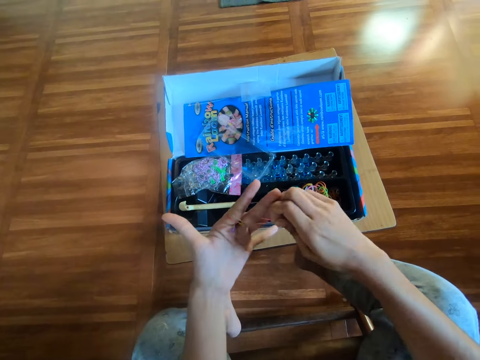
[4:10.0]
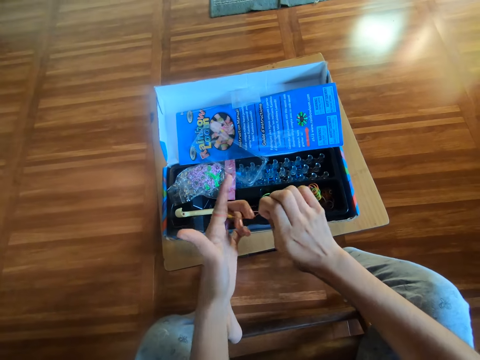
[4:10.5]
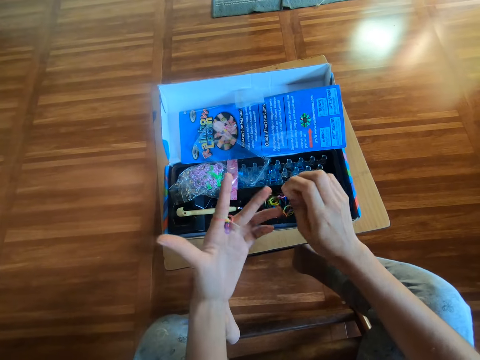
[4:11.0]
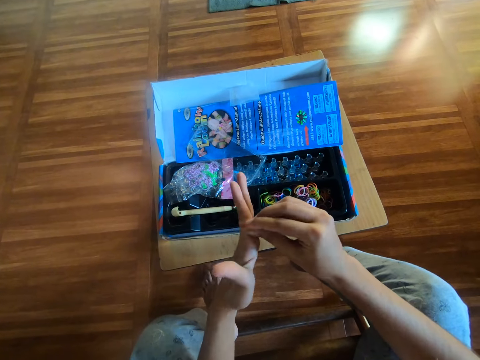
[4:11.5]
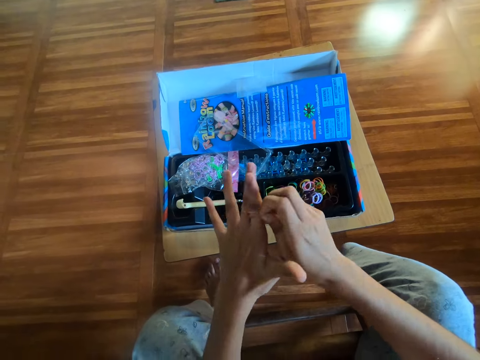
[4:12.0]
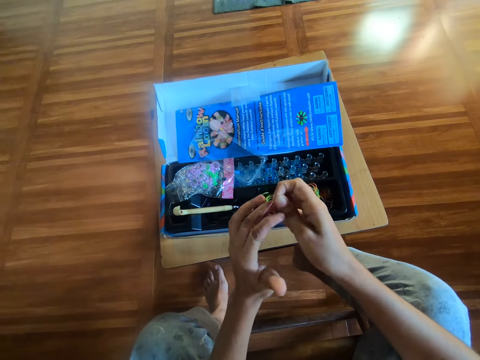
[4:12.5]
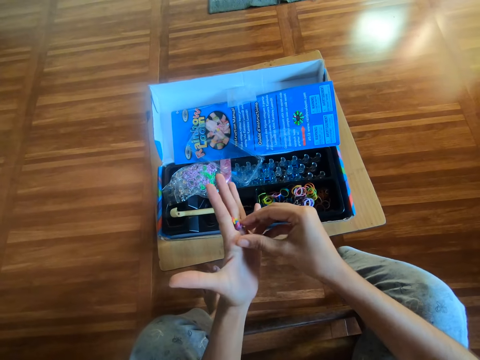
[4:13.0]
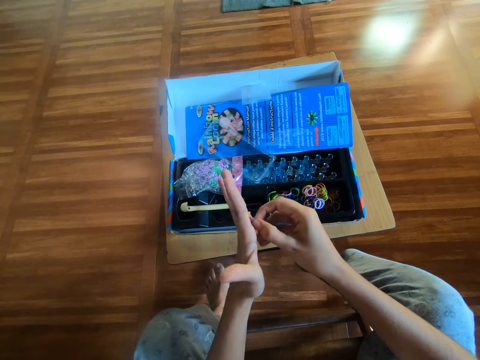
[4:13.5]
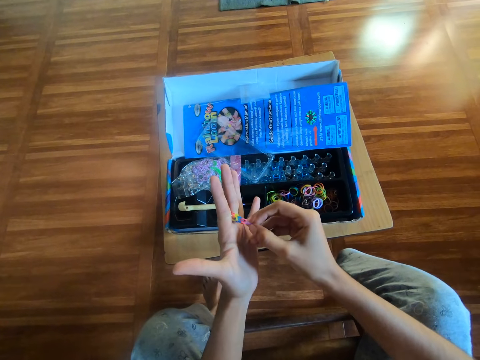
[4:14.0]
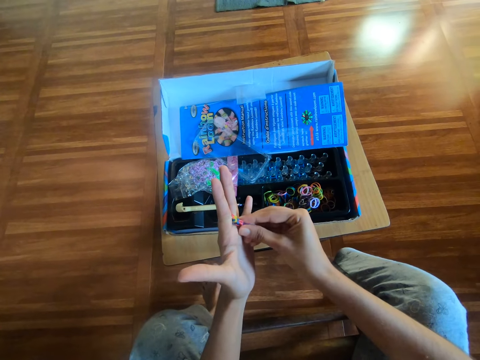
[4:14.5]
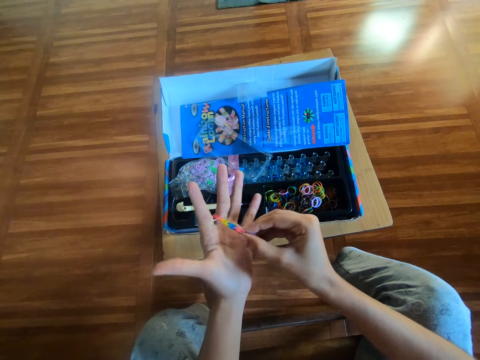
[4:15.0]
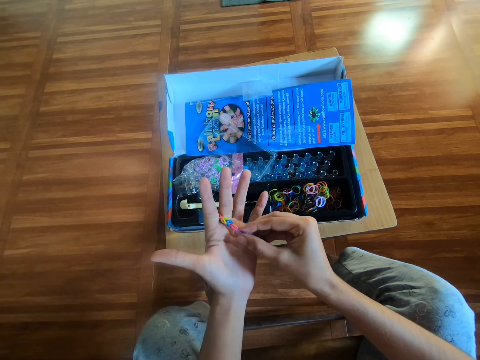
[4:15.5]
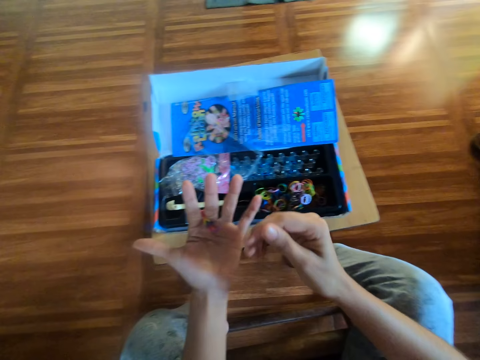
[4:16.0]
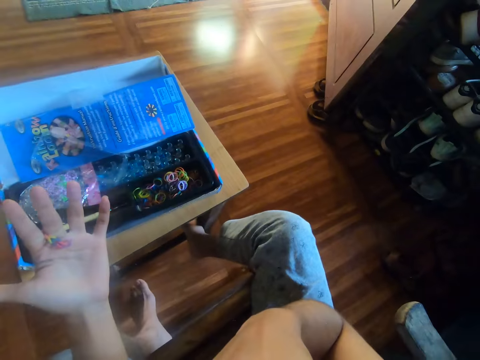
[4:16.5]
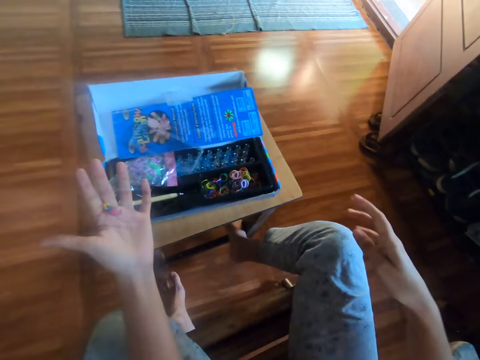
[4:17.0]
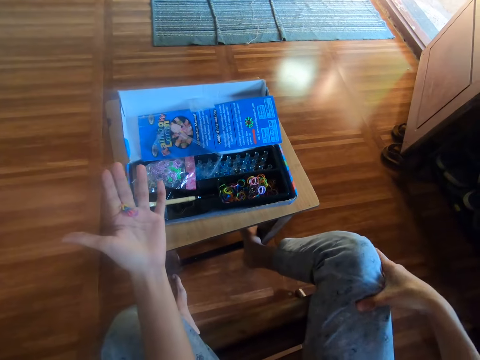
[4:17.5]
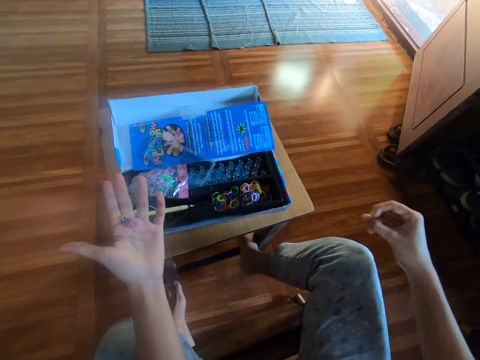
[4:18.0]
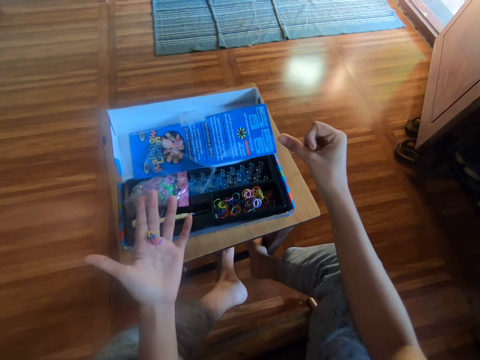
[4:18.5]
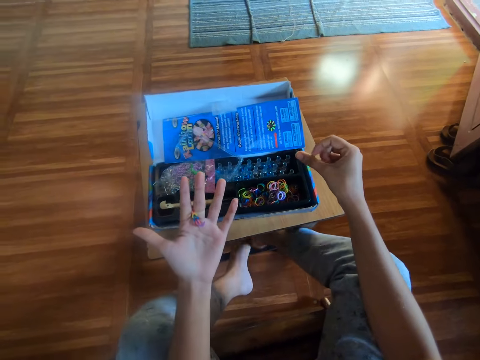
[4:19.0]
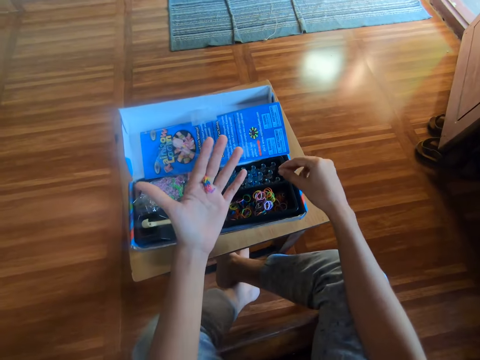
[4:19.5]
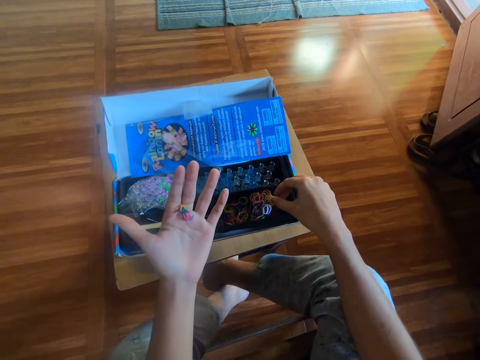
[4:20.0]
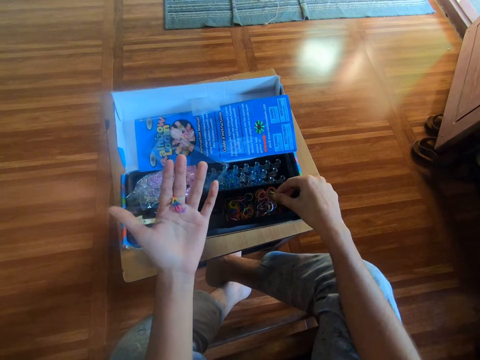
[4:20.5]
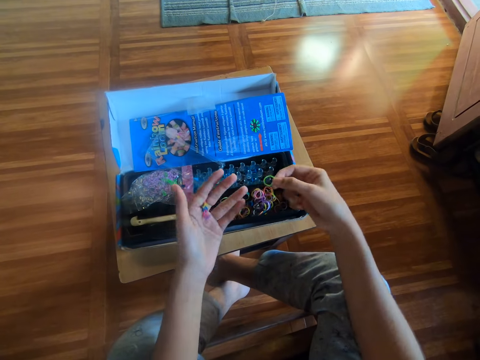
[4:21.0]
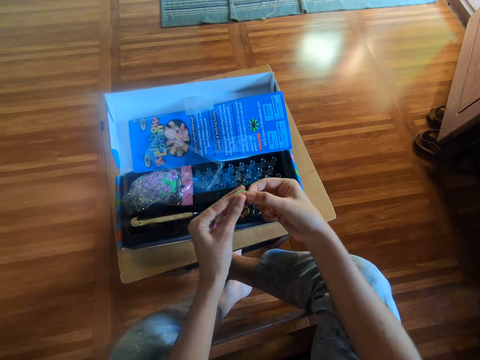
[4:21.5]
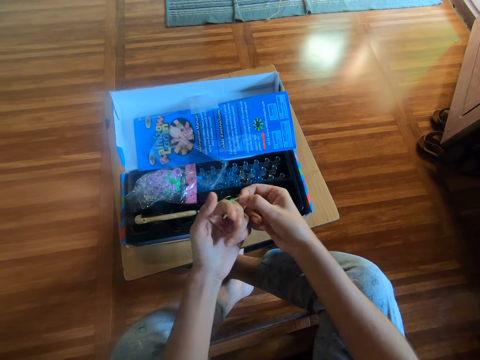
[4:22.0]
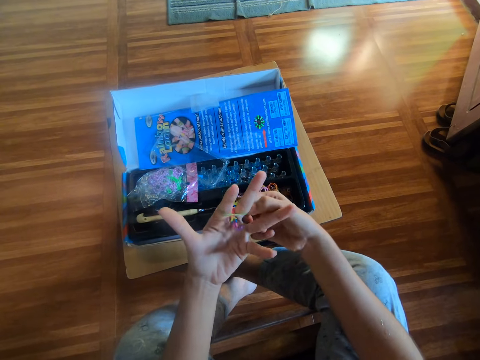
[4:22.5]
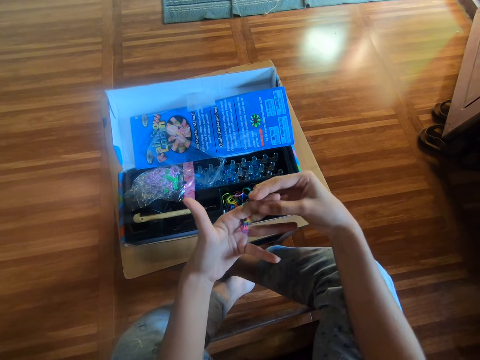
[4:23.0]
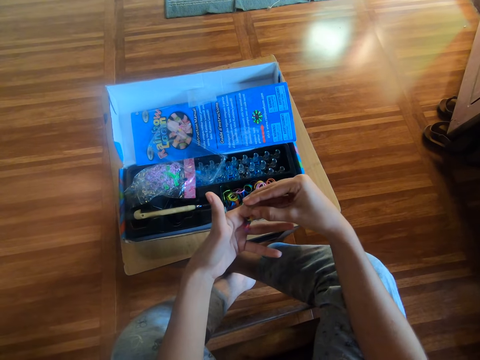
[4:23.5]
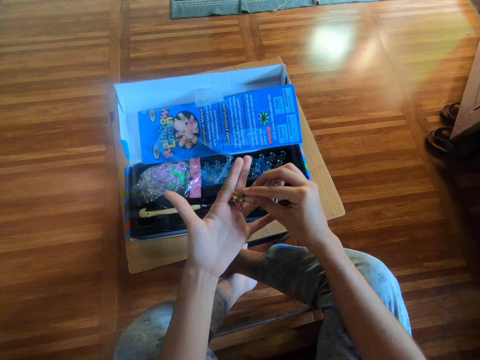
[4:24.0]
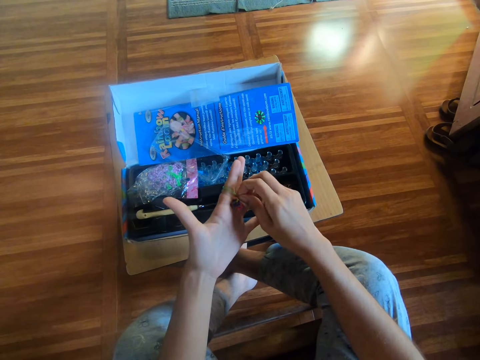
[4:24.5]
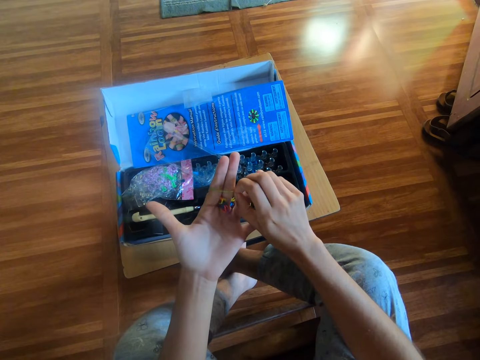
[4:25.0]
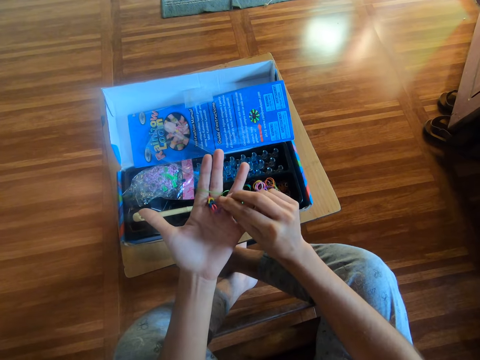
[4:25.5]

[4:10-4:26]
The camera wearer pulls the rubber band pattern on the fingers. He looks around. He touches his face with his right hand. He rubs his right hand on his cloth. He looks around. He picks up the rubber band with his right hand. He ties the rubber band on the fingers. He makes the craft on his left hand with the rubber band in his right hand.

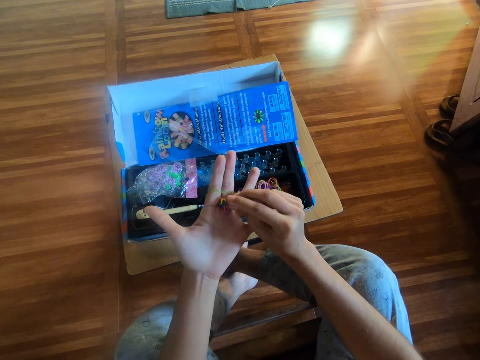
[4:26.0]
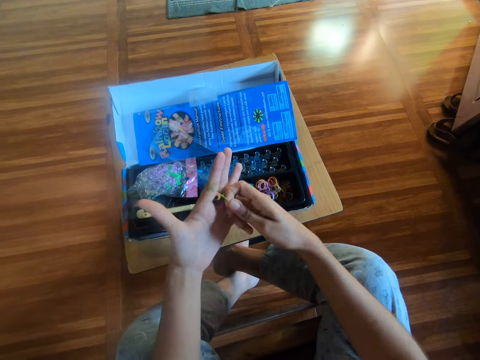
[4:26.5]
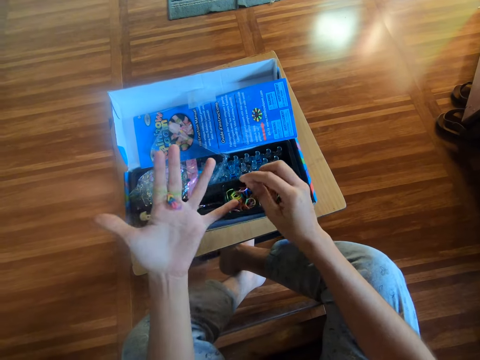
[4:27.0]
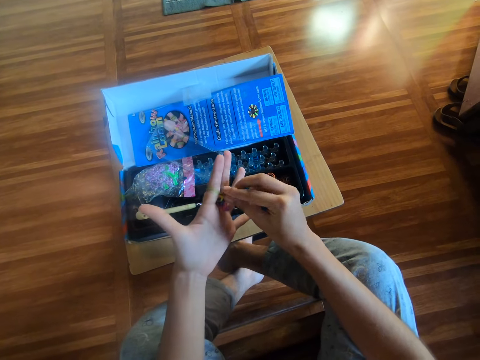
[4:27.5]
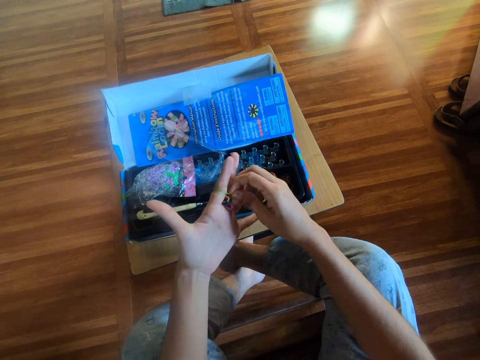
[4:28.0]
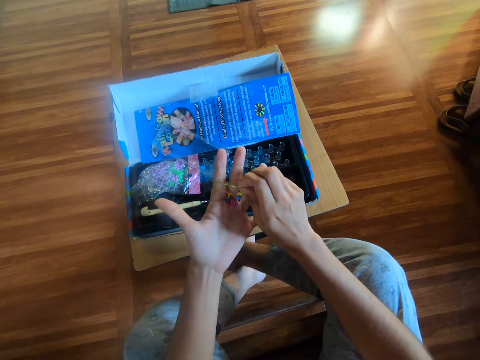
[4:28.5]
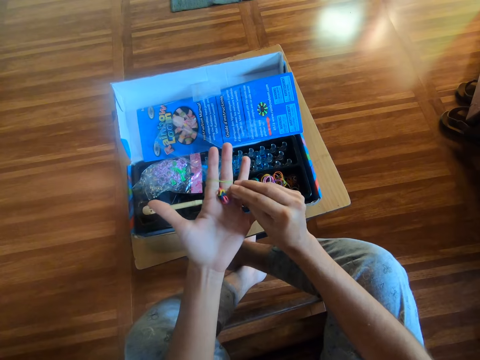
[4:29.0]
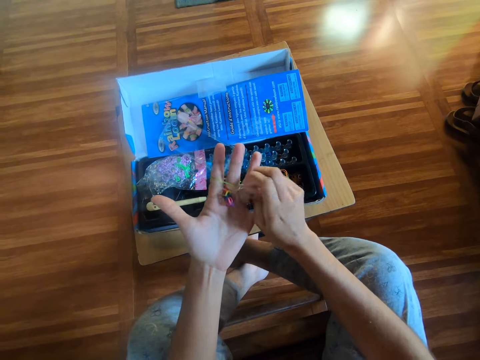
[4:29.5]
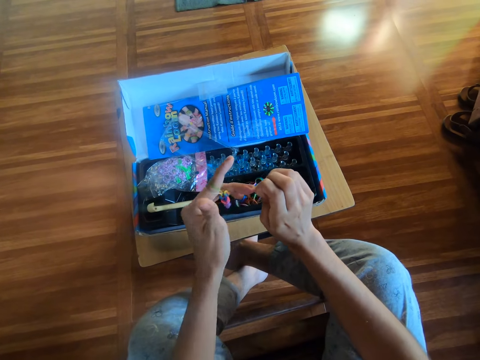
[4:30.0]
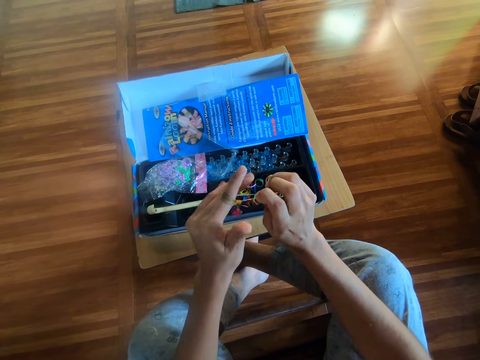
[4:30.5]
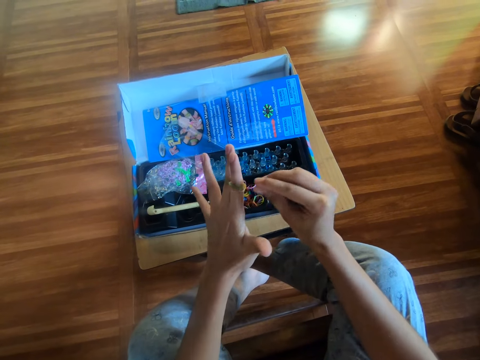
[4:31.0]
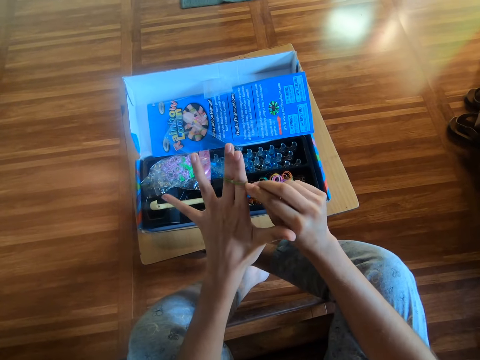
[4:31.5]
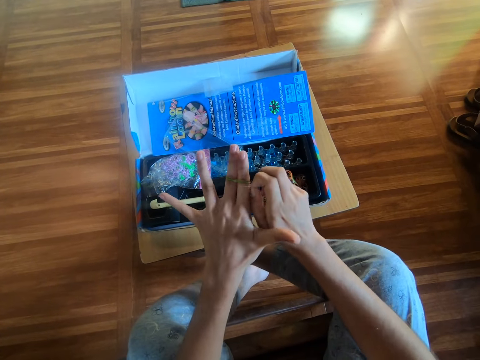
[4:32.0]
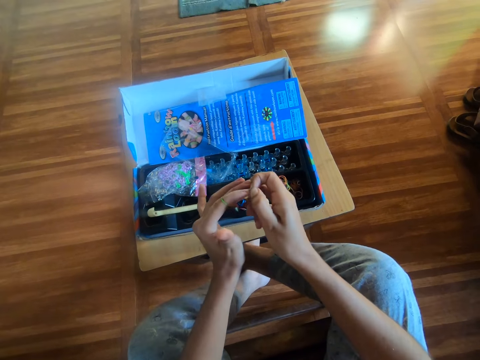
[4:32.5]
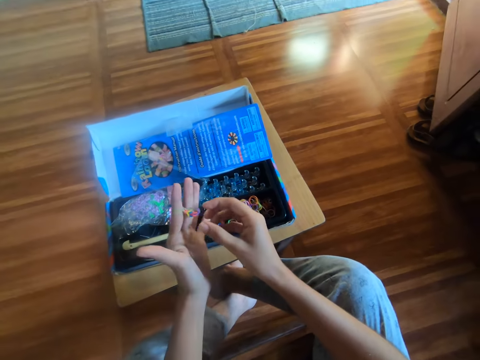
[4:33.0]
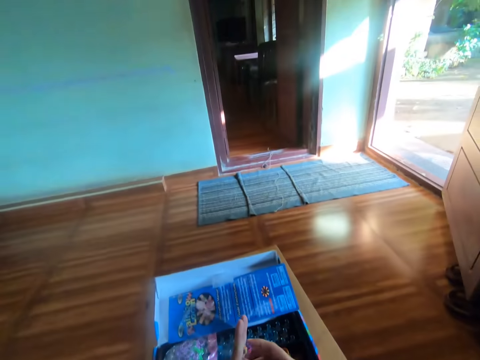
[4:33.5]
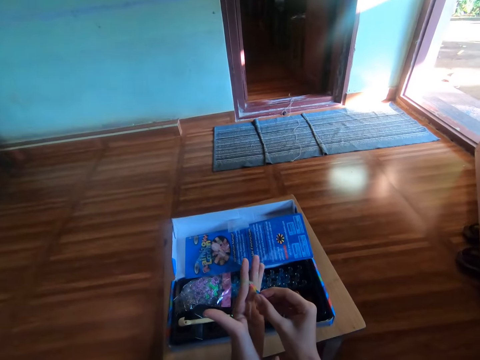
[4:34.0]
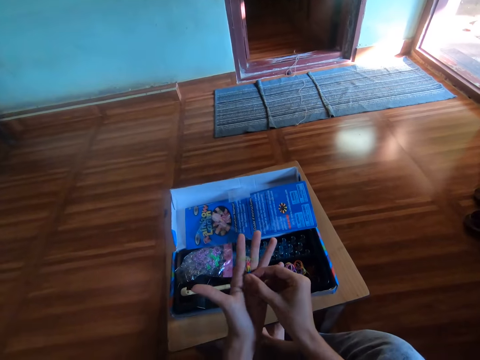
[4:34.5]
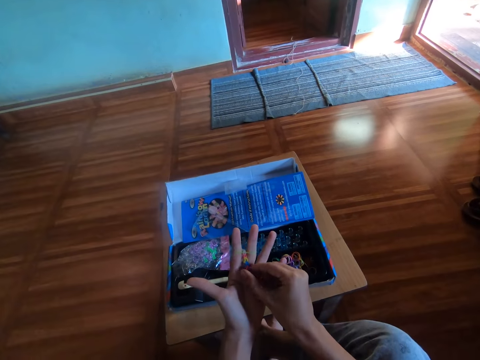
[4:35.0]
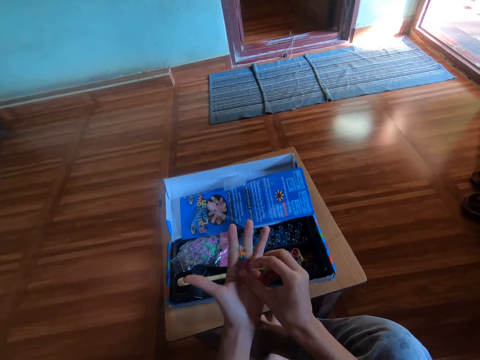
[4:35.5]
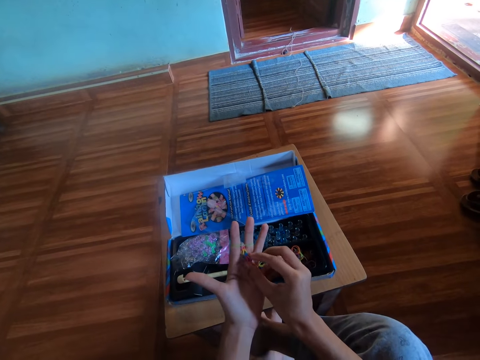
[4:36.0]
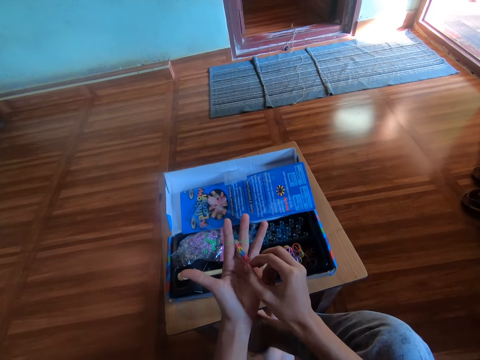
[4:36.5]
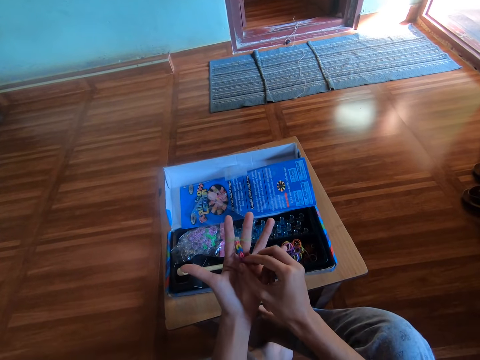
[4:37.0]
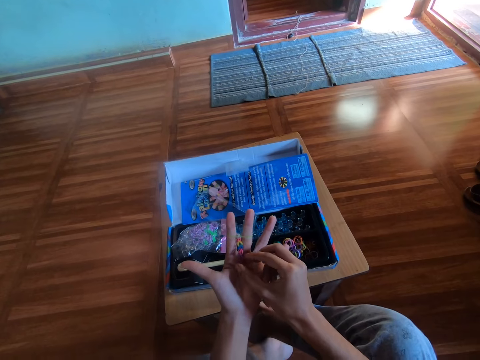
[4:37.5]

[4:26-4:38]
The camera wearer looks around. They make a rubber band pattern.
